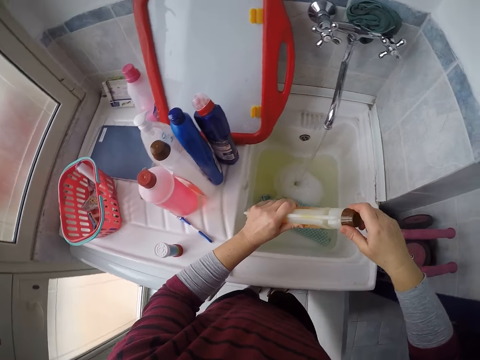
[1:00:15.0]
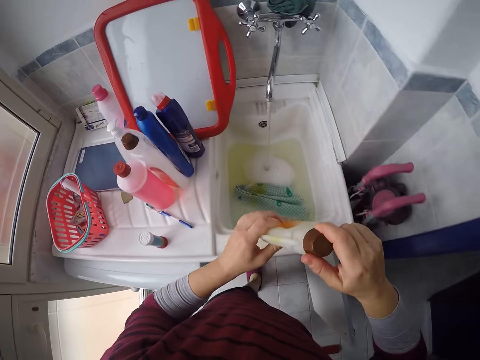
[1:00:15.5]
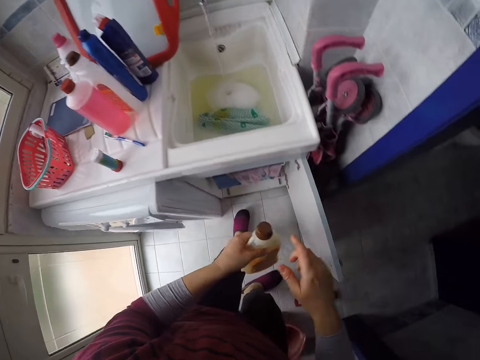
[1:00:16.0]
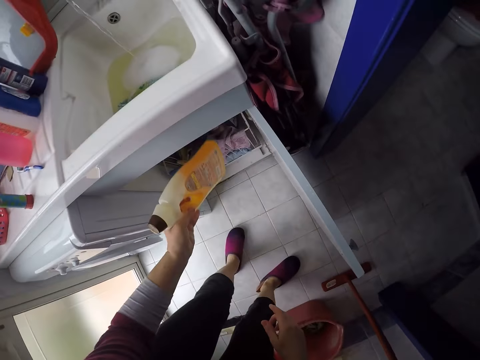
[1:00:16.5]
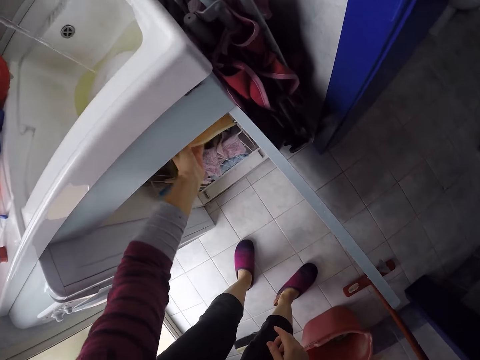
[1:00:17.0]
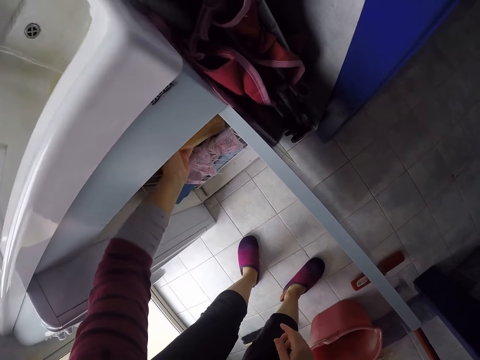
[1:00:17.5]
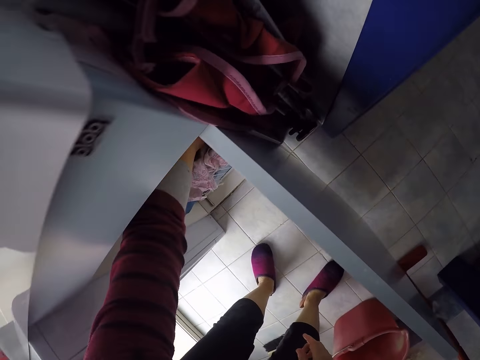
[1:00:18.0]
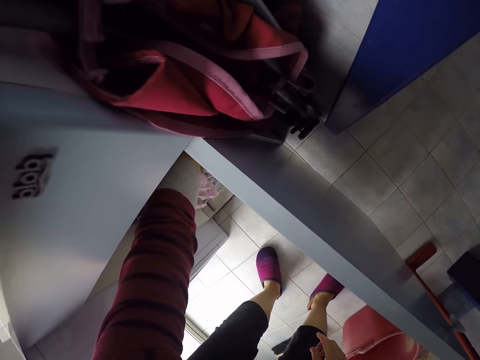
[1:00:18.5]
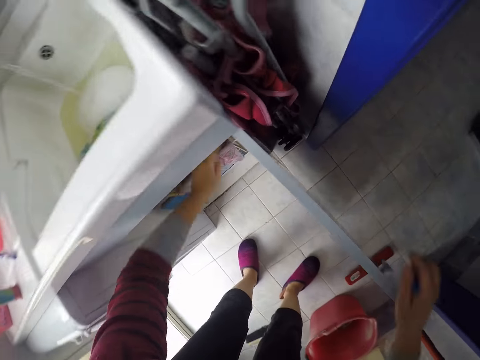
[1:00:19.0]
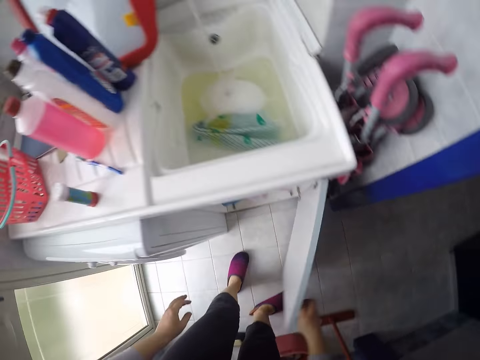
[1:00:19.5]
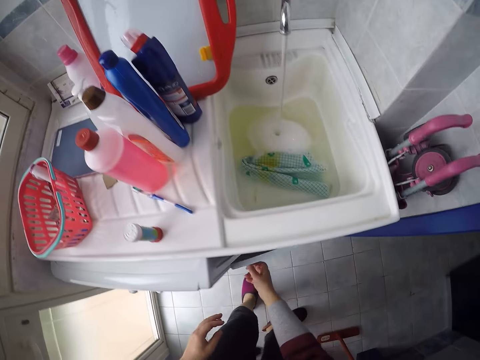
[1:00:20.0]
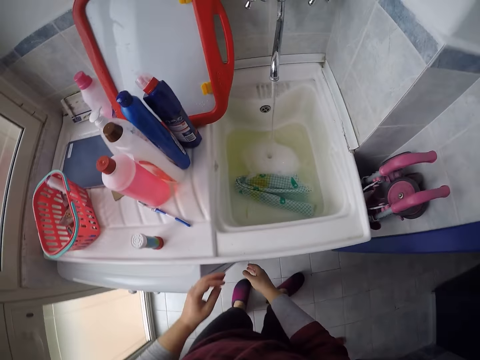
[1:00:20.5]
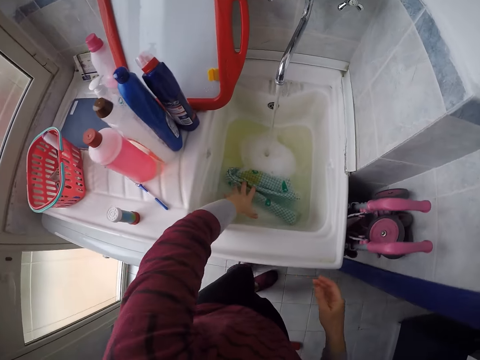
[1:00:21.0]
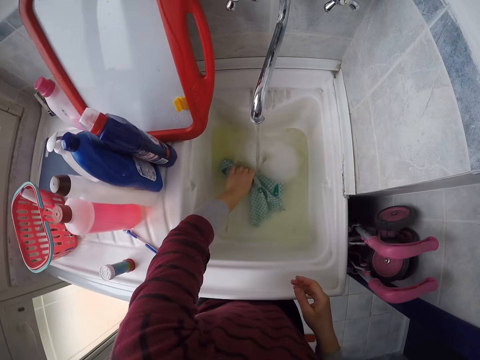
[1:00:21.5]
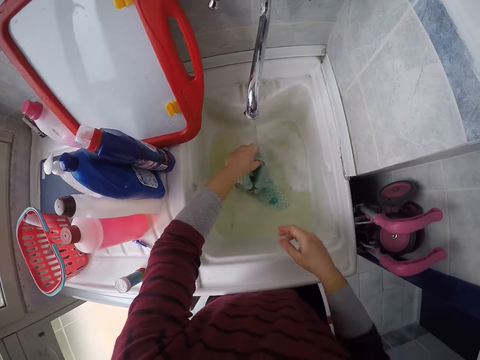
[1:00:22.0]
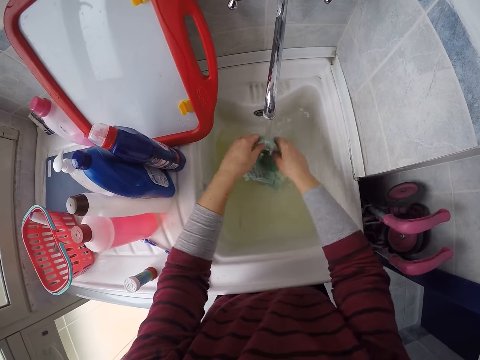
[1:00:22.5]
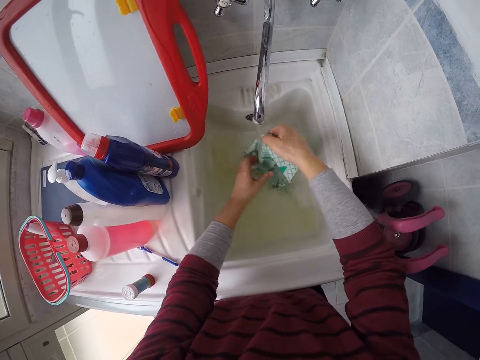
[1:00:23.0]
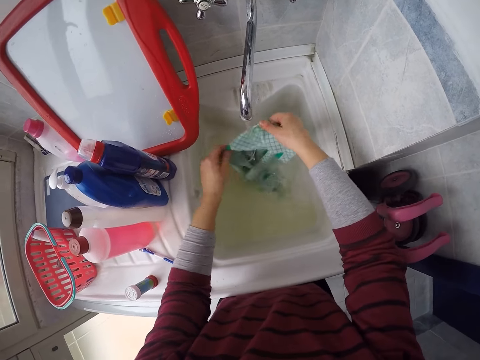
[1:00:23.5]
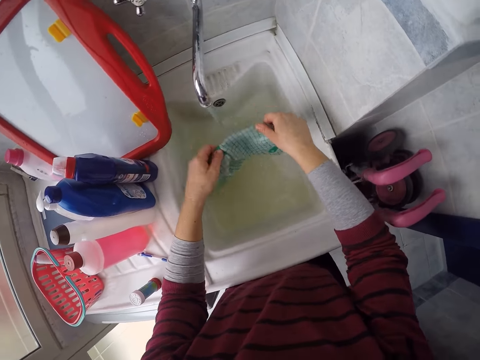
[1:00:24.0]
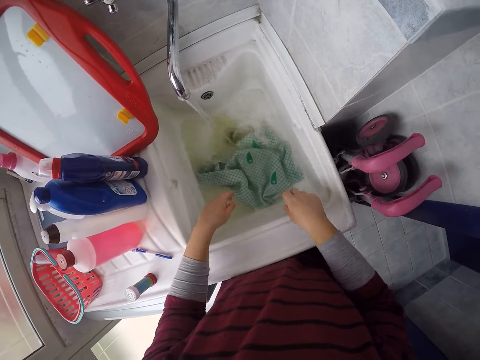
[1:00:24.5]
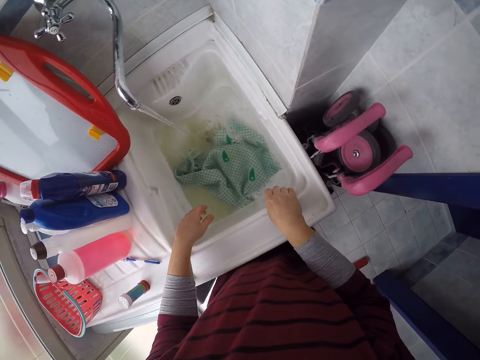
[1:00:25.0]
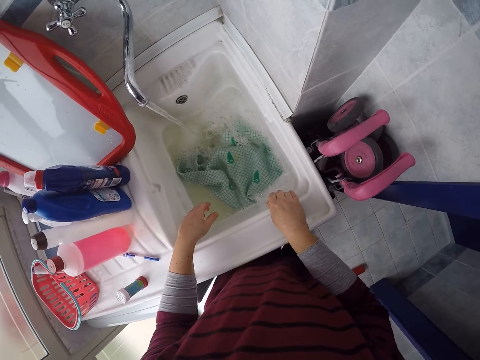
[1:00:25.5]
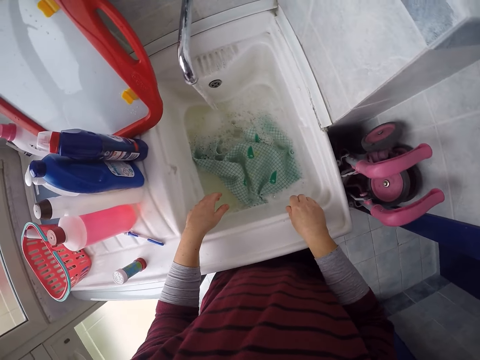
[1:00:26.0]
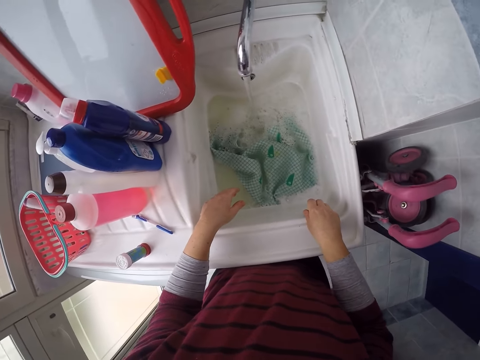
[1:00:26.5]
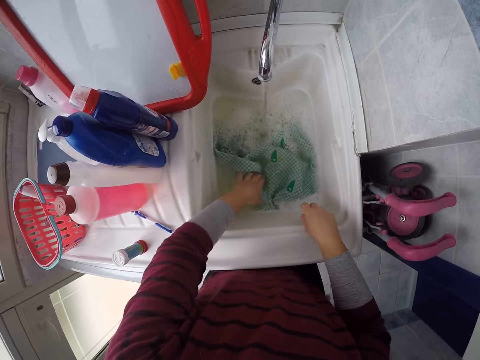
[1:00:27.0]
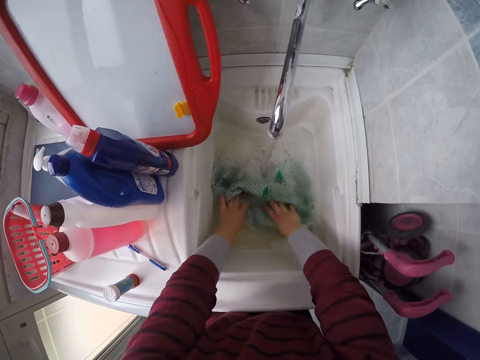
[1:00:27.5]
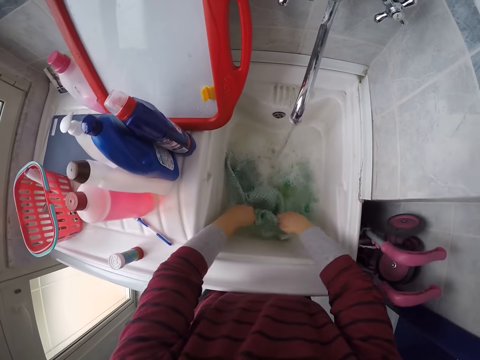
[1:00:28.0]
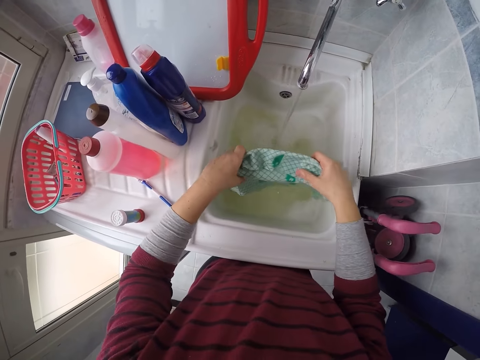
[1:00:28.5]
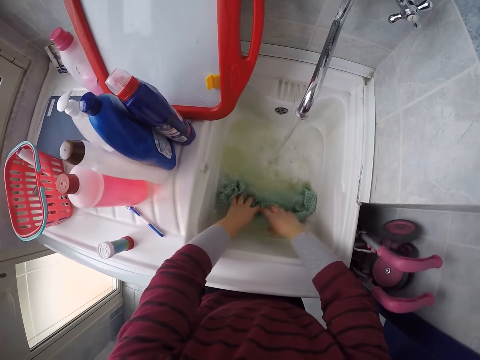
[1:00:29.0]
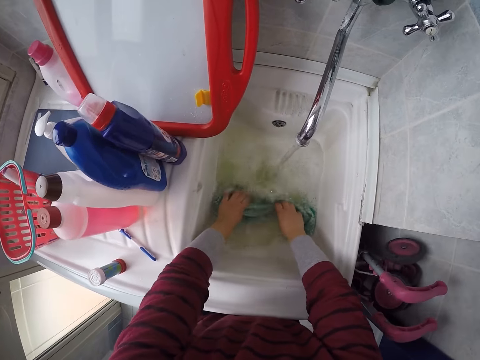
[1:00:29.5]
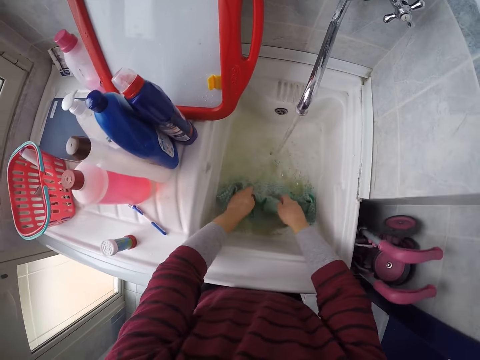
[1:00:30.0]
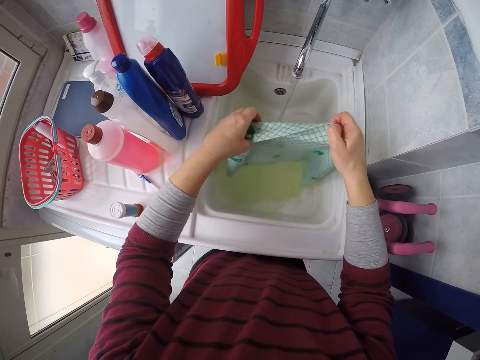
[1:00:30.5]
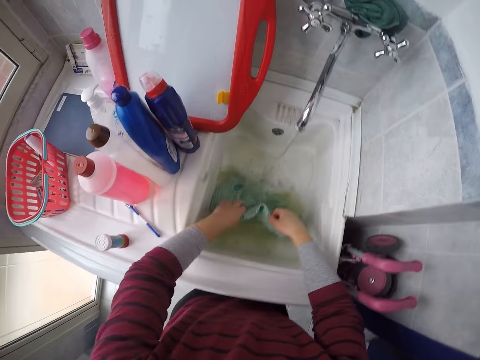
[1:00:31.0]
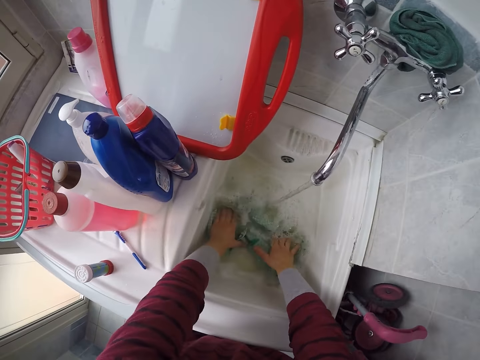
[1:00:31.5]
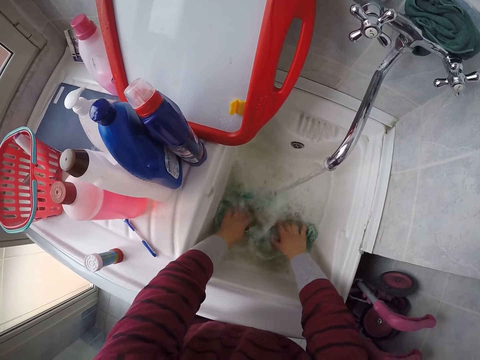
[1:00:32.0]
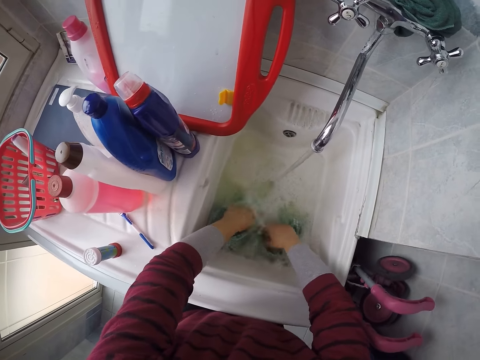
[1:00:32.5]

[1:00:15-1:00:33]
The camera wearer returns the bottle of liquid soap to the cabinet under the sink with her left hand. She closes the cabinet with her right hand. She carries the rag or towel with her left hand. She stretches the towel. She places the towel in the soap water. She takes the towel. She washes the rag with both hands. She dips the towel in the soap water.

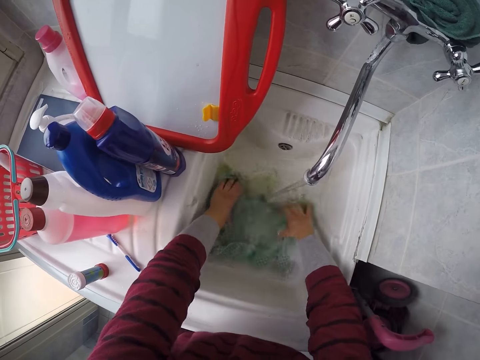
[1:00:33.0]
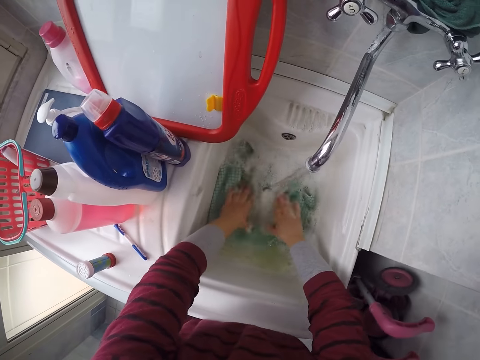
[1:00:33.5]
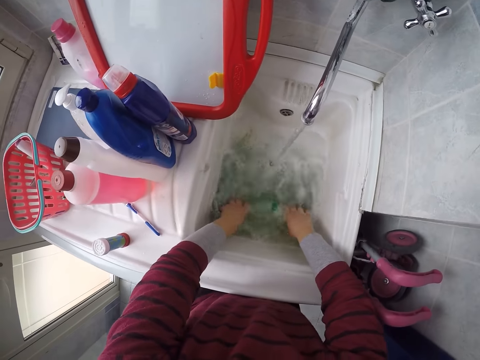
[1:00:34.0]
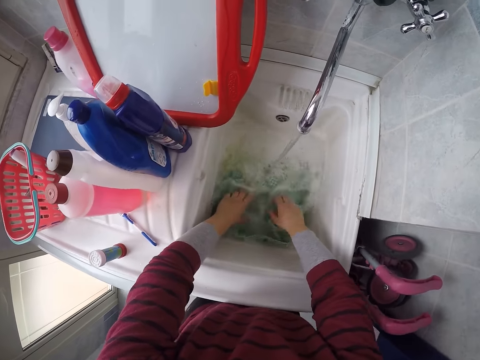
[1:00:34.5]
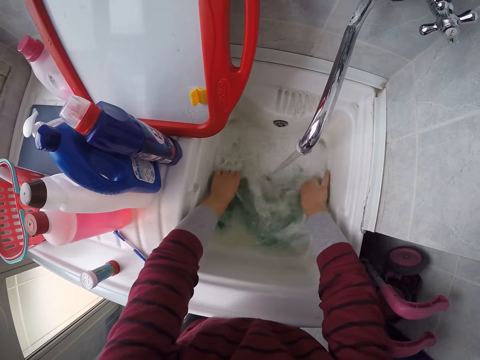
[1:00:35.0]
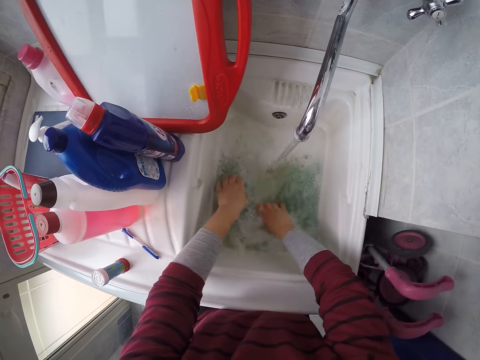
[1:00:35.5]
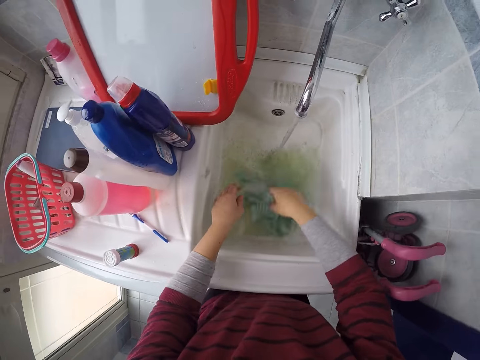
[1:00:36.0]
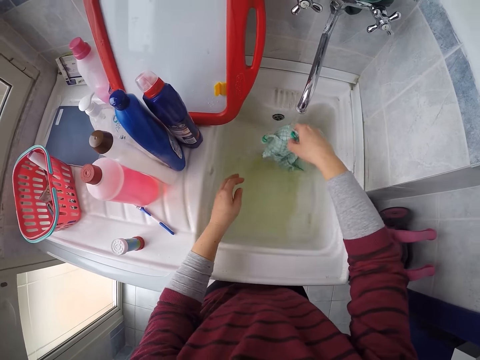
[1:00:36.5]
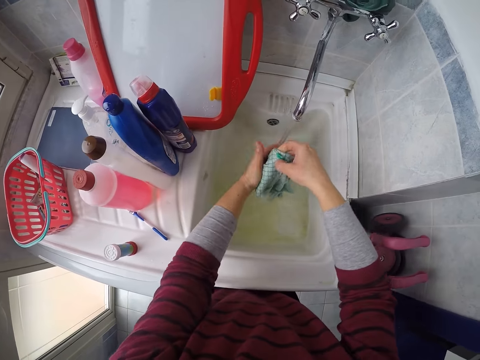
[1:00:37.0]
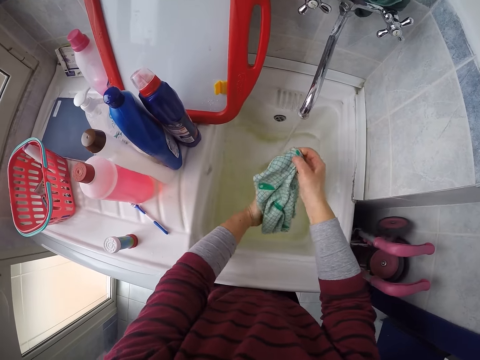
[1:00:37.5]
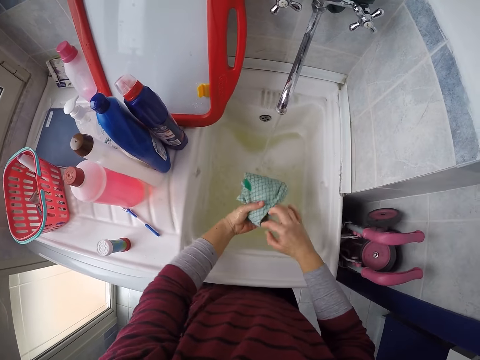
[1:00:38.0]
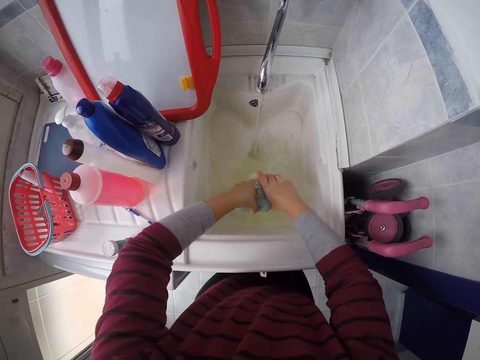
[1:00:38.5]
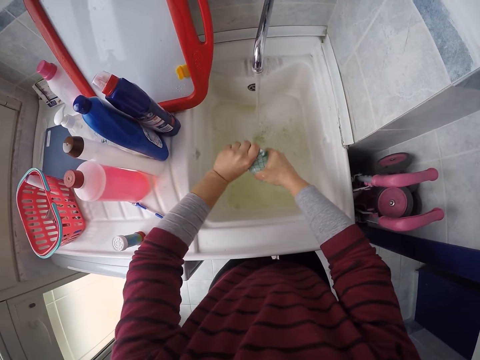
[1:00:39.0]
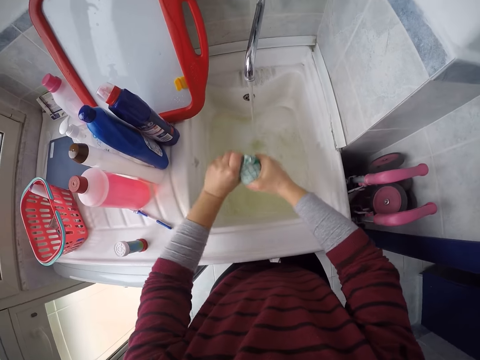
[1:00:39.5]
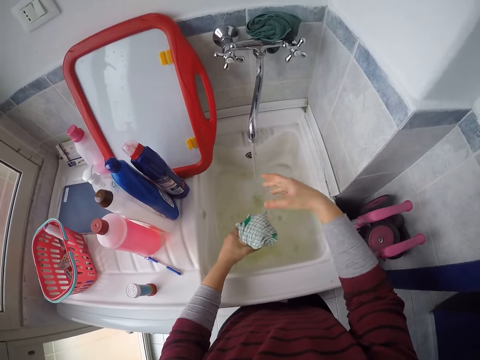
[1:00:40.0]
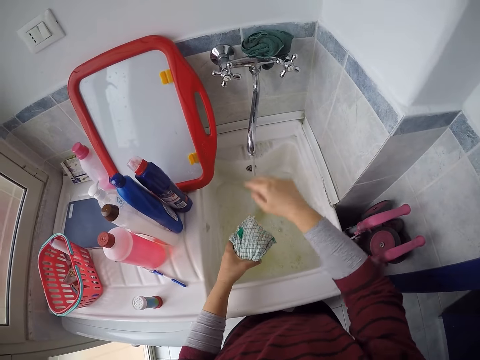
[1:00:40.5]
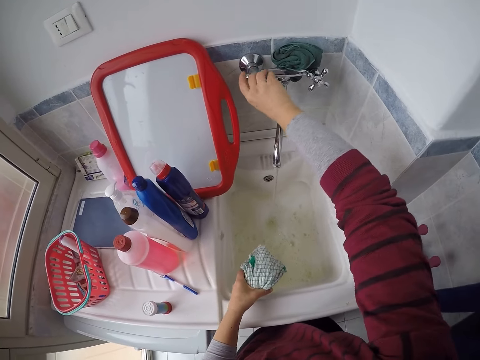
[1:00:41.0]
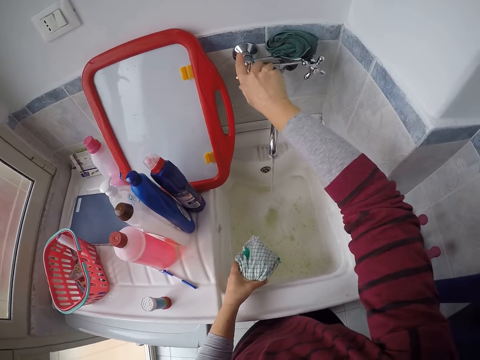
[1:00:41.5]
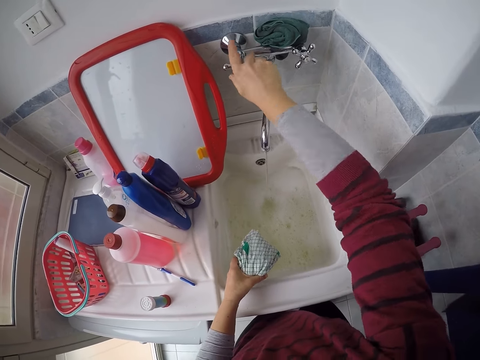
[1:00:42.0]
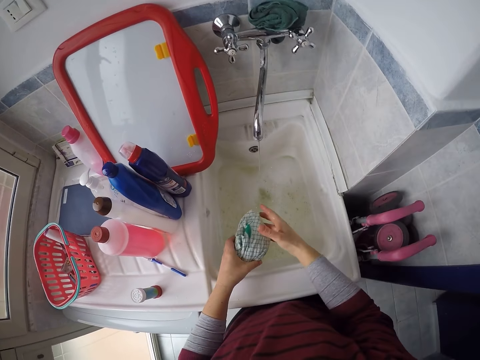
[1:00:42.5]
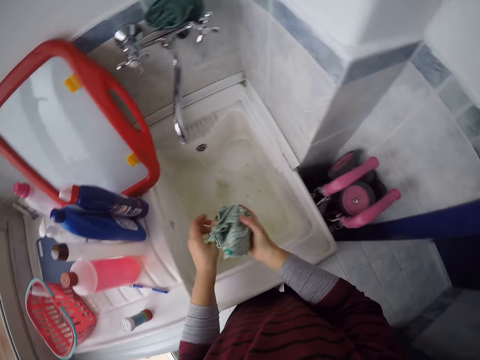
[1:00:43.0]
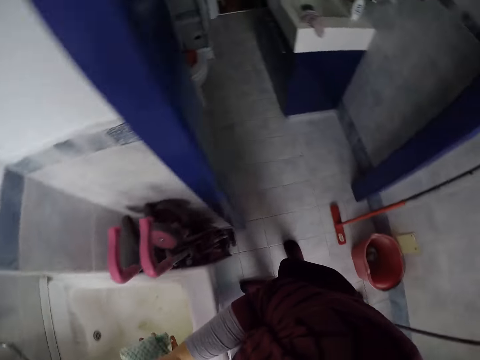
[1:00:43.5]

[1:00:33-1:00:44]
The camera wearer squeezes the rag. She closes the tap with her right hand.
